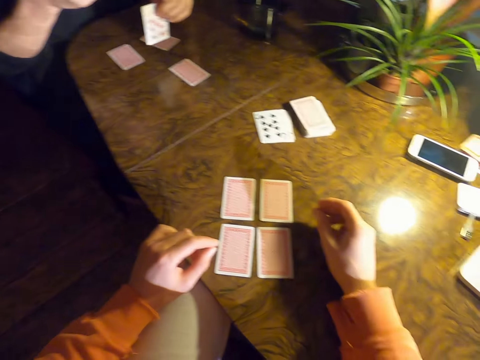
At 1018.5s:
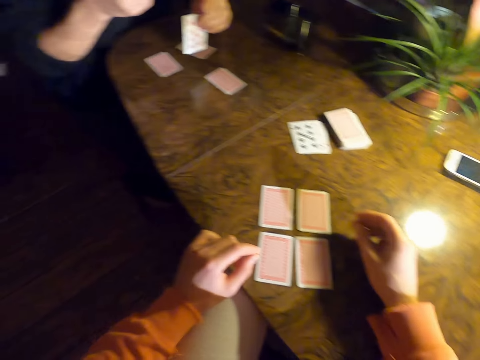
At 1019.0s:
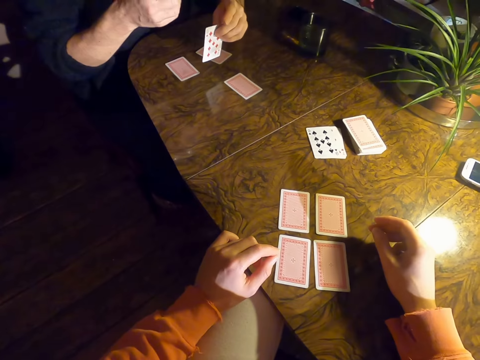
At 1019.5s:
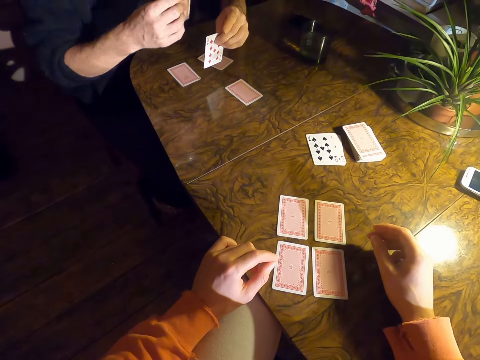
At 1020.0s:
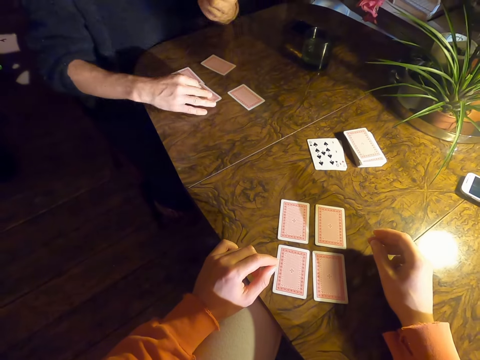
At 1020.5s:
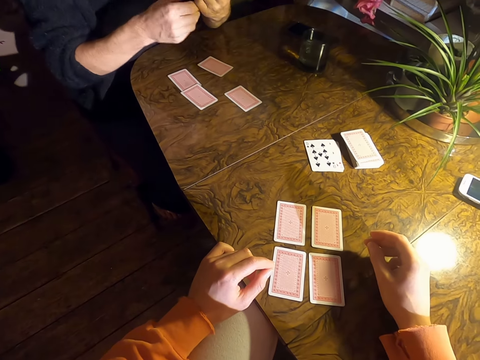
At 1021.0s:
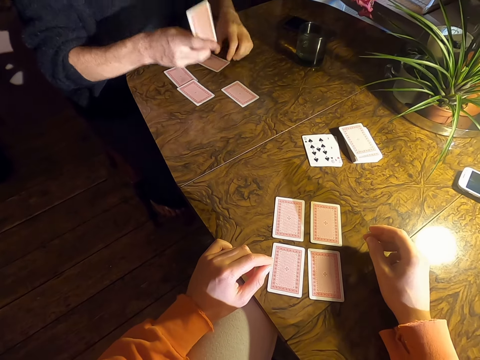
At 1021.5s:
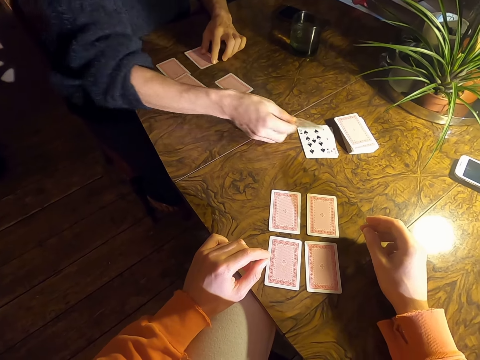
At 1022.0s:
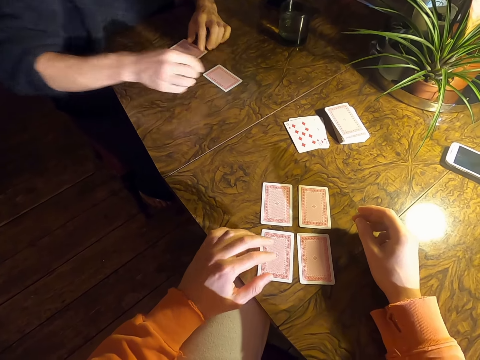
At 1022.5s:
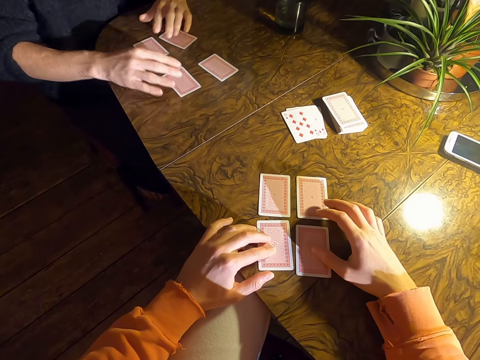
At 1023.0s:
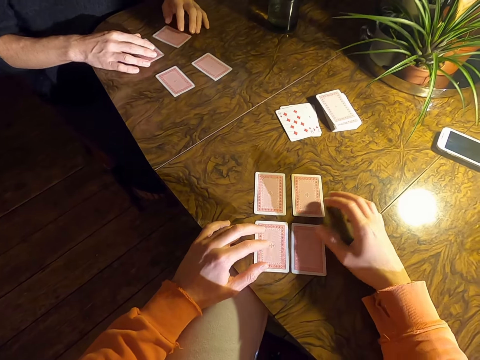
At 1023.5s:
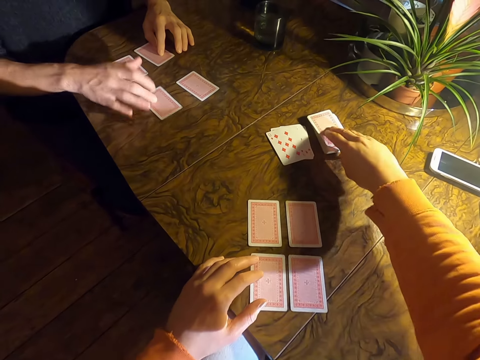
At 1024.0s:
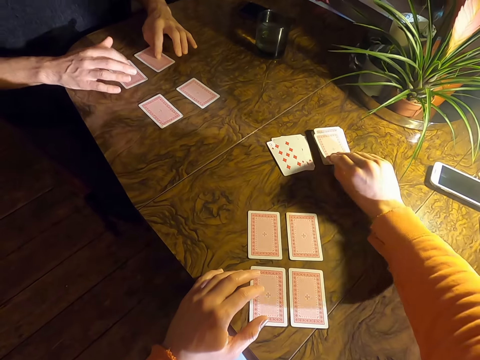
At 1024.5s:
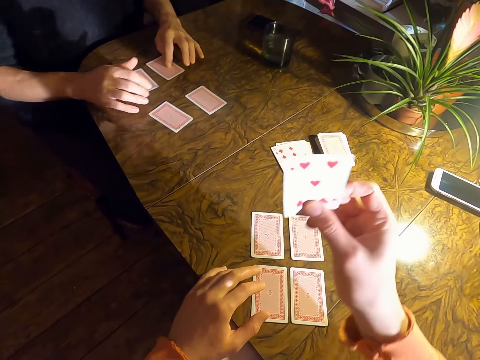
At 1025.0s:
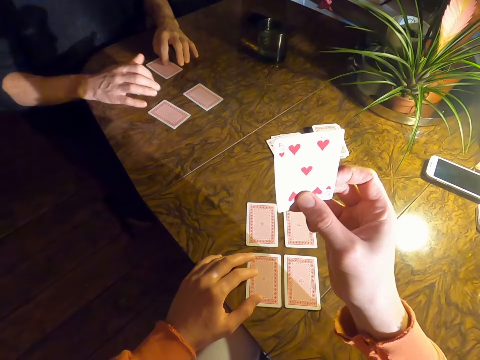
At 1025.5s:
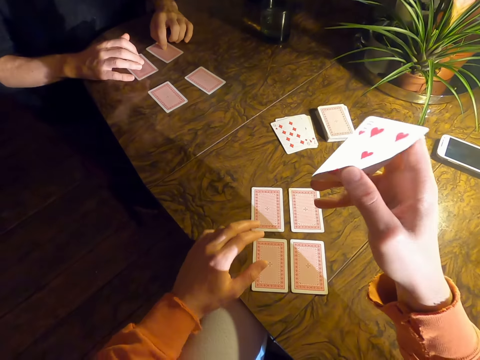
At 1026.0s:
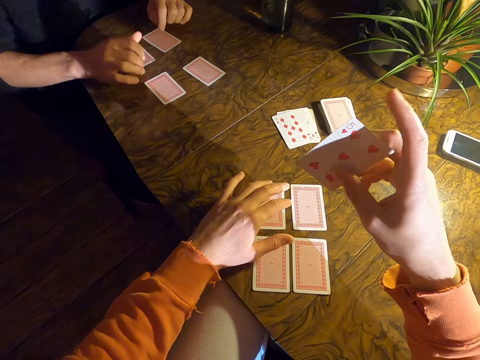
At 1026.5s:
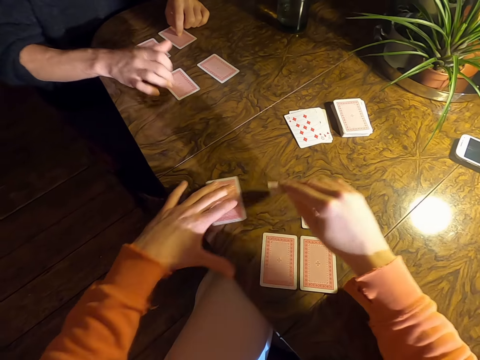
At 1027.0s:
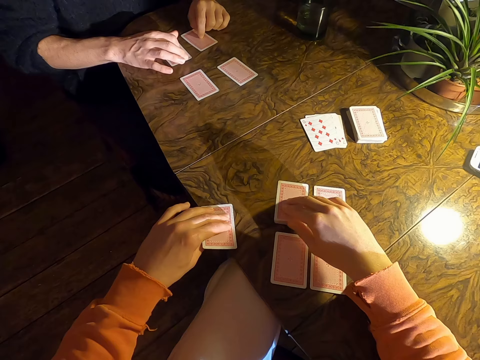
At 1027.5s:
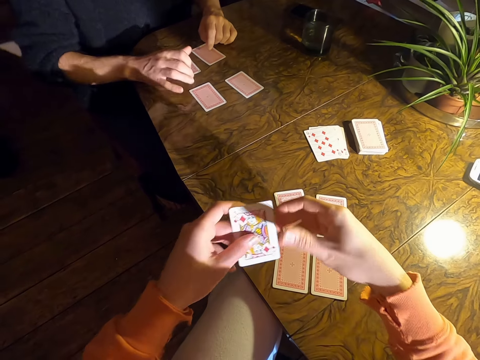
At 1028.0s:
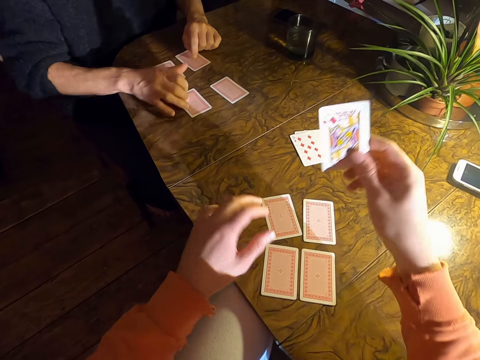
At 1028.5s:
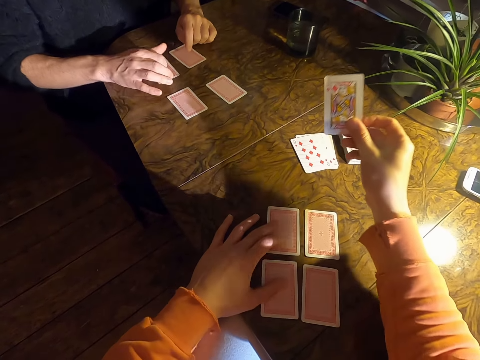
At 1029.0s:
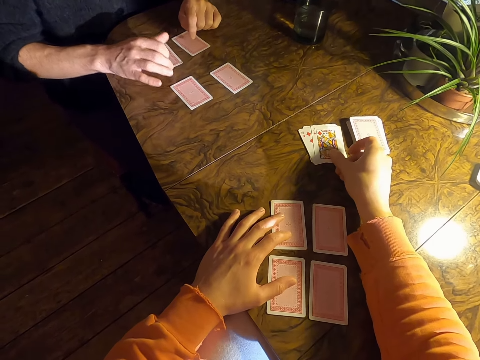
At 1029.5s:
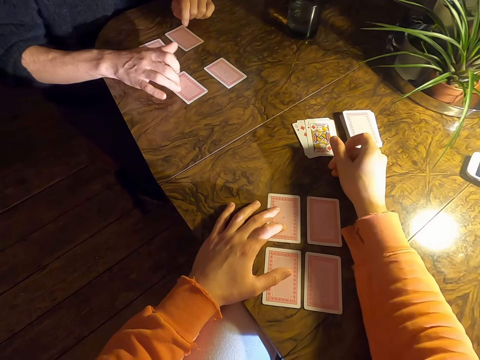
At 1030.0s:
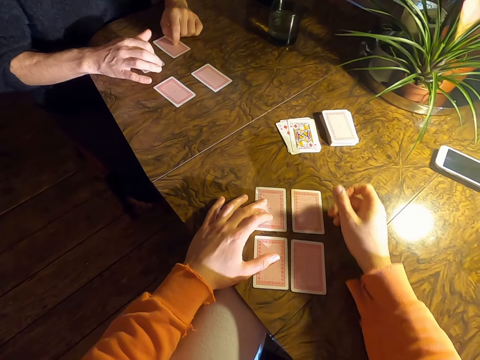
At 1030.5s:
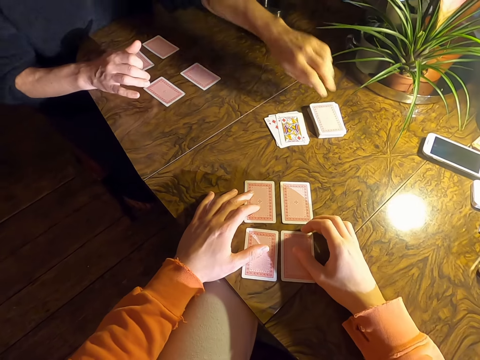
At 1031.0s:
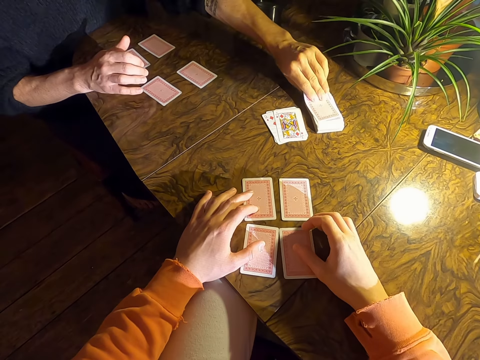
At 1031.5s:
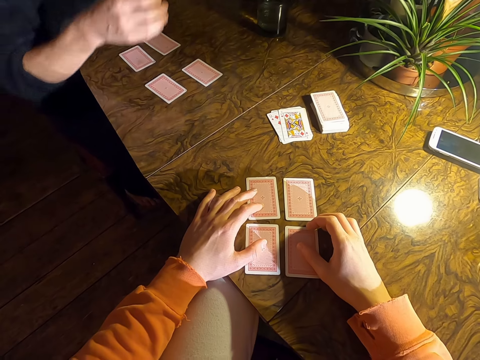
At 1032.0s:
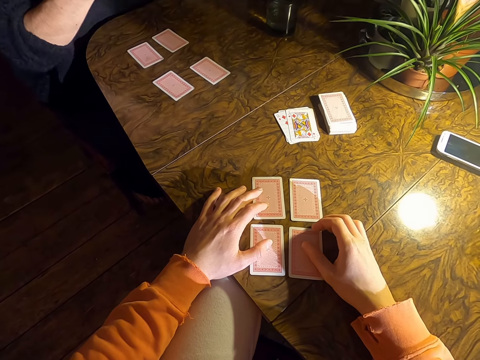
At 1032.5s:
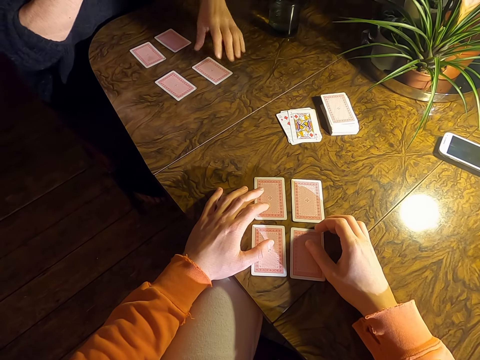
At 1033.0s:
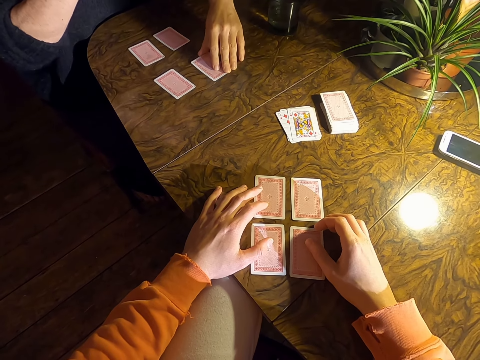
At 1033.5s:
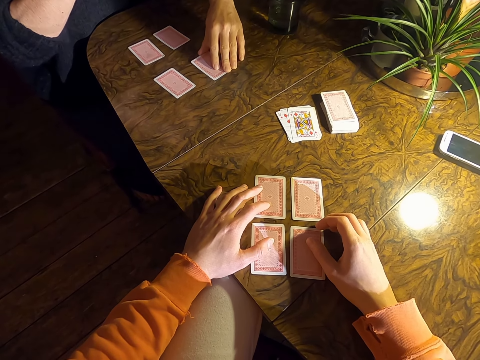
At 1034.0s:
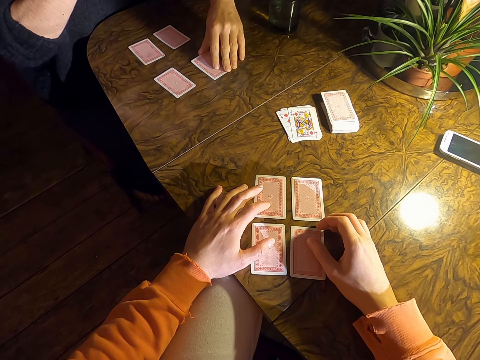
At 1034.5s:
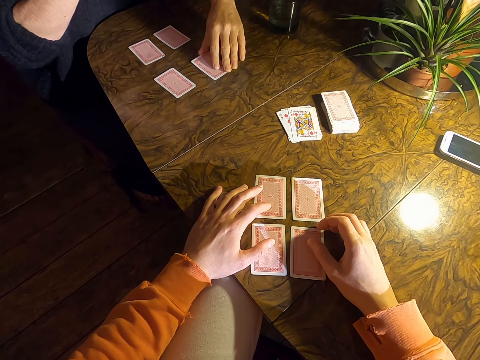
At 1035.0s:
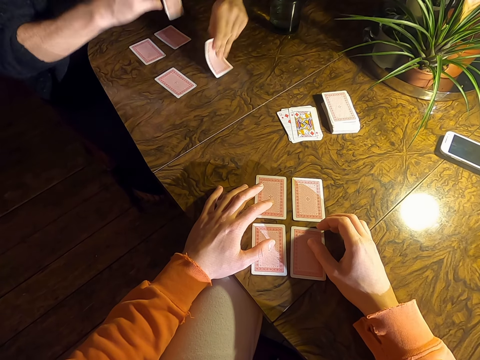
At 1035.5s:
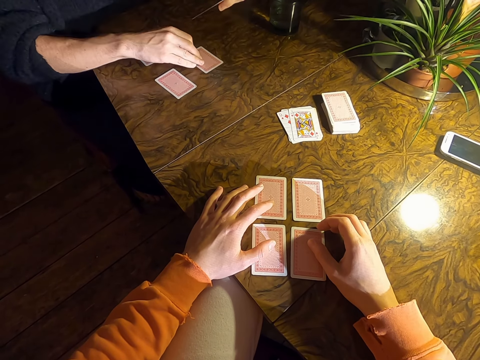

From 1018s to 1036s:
A man puts a card on a table. The man puts a card on the table again. The camera wearer picks a card on the table. The man taps on cards on the table. The camera wearer exchanges a card on the table and puts a card on the table. The man taps on the cards on the table with his fingers. The man picks a card on the table and exchanges a card on the table.

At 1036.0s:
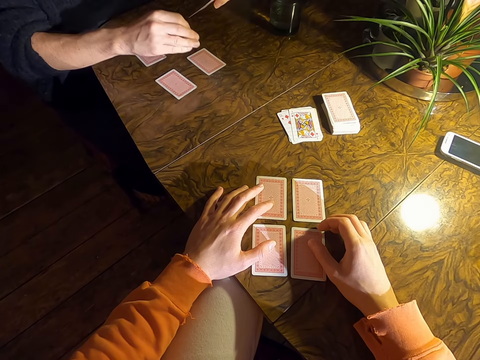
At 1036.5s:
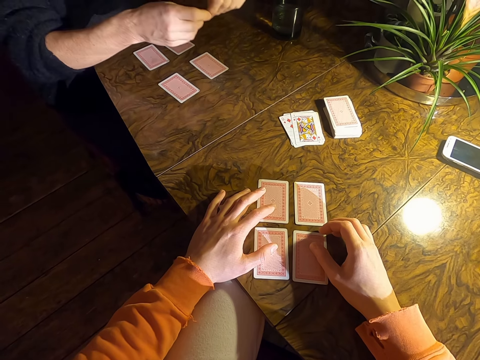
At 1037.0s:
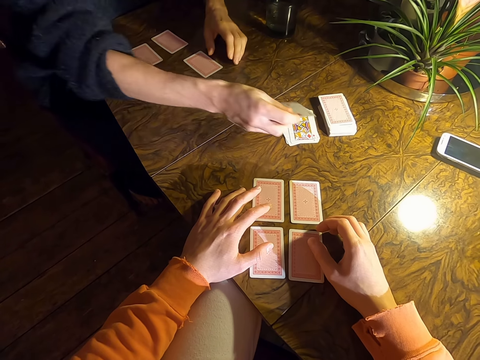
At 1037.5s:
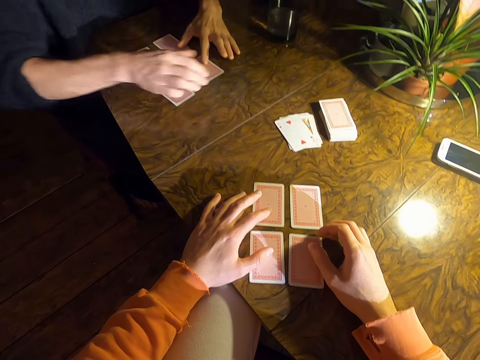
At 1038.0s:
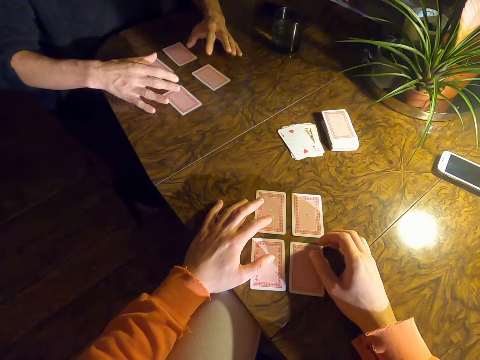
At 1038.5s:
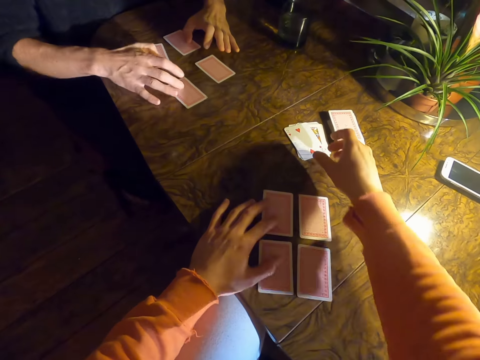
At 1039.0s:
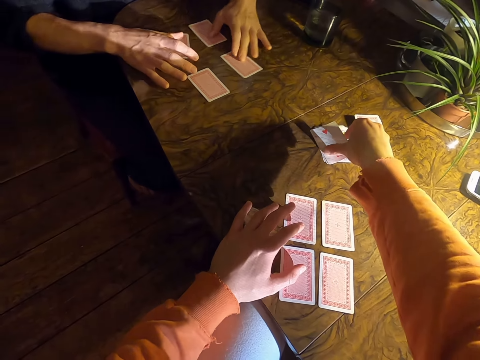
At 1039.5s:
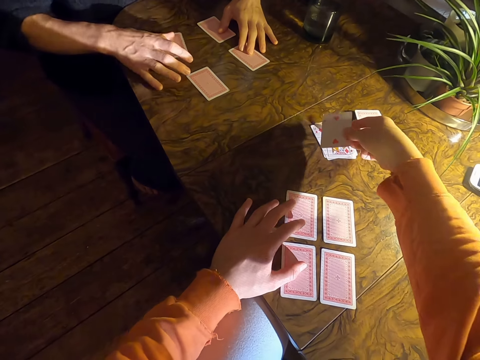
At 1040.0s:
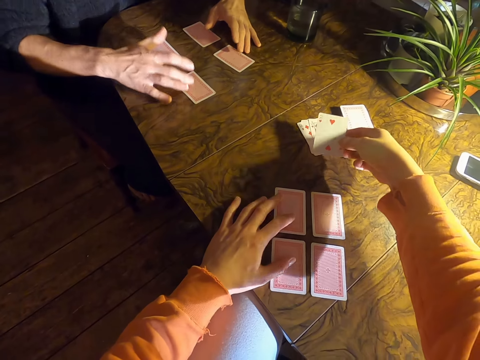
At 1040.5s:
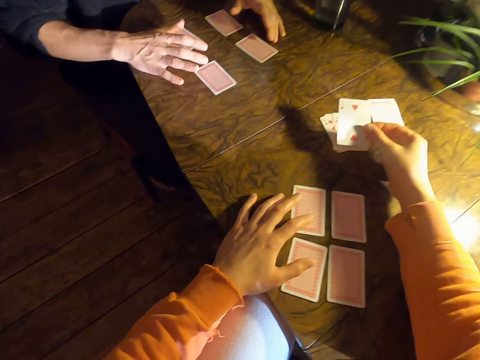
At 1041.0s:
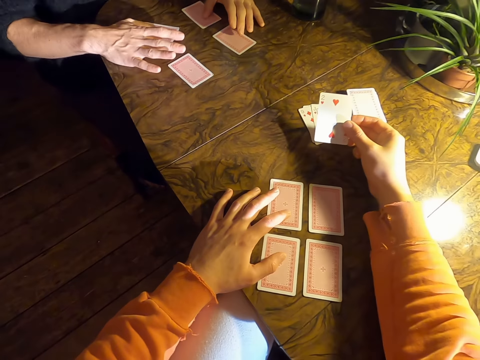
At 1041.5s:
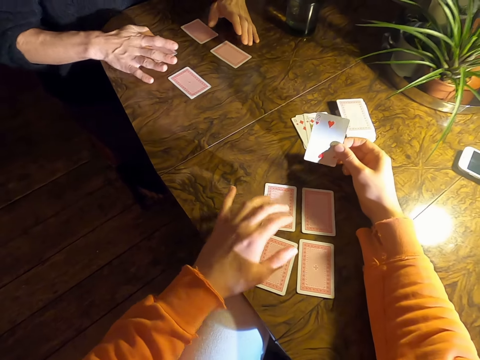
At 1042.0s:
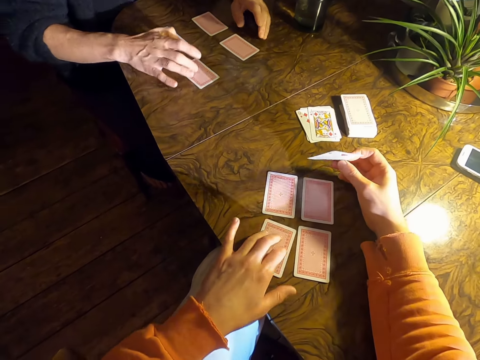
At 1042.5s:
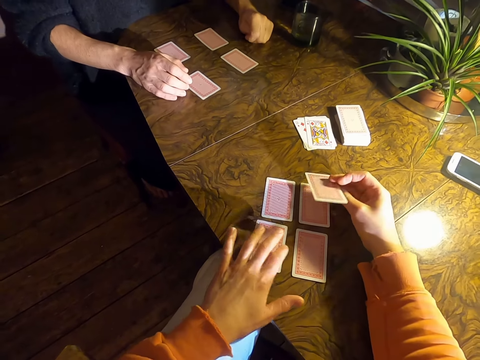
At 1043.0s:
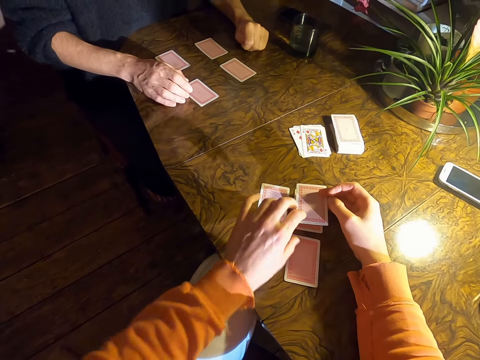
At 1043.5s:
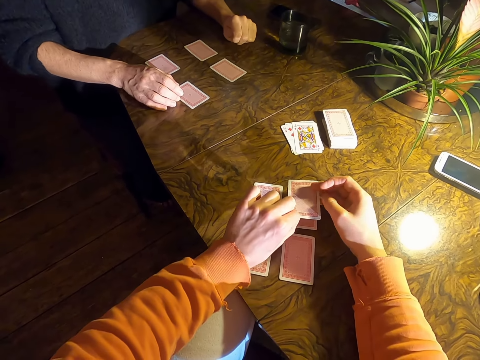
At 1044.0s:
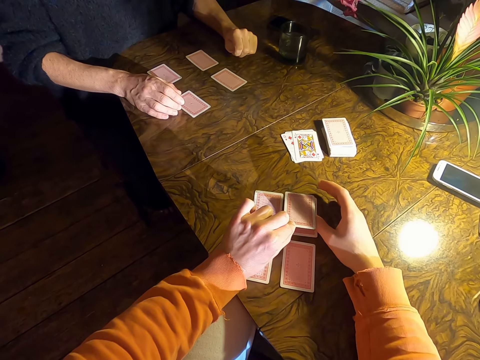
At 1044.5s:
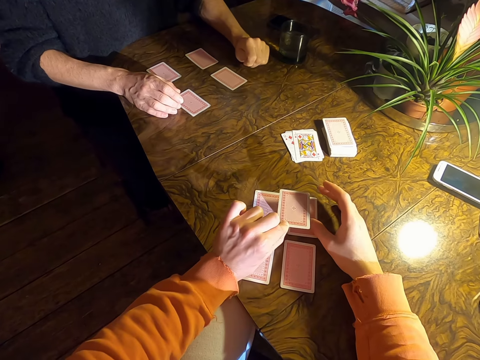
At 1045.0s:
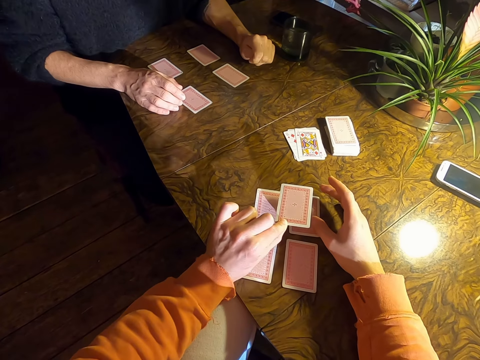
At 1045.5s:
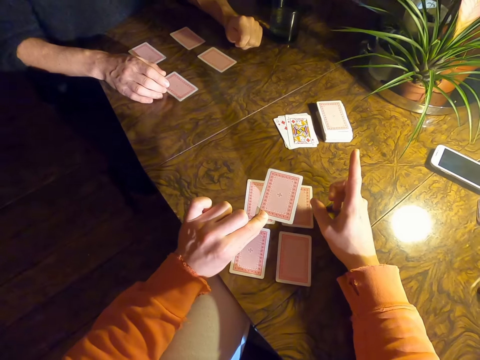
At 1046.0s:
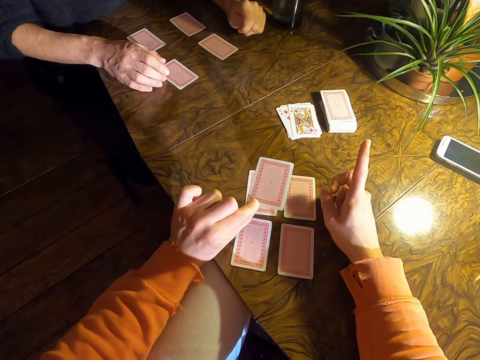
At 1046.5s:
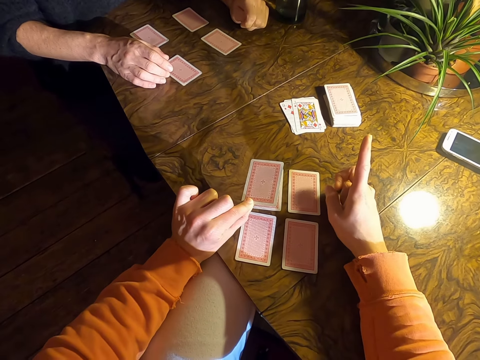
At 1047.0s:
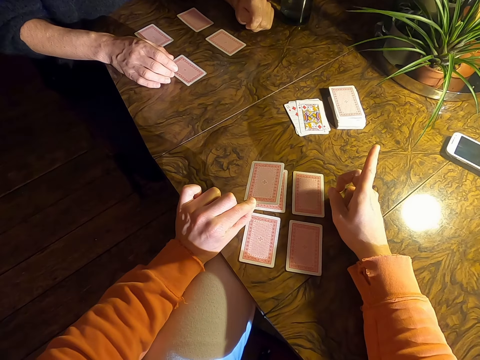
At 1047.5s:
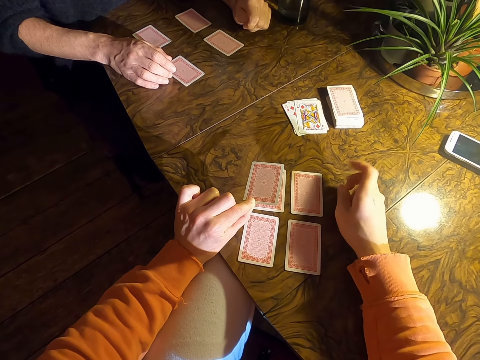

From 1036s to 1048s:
A man puts a card on a table. The camera wearer places a card on the table. They pick a card on the table. The man taps on cards on the table. The camera wearer points a finger.
